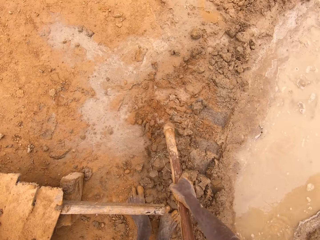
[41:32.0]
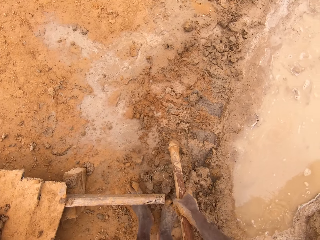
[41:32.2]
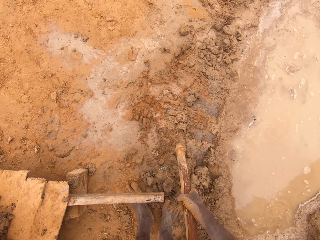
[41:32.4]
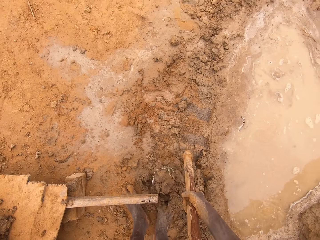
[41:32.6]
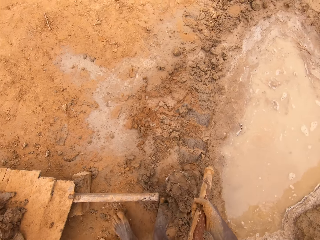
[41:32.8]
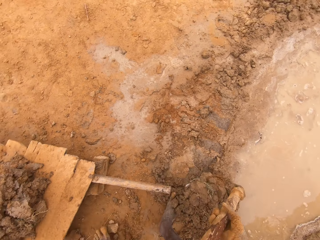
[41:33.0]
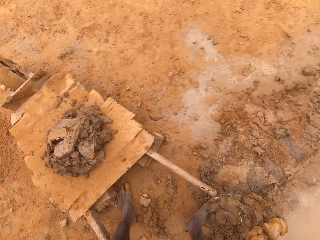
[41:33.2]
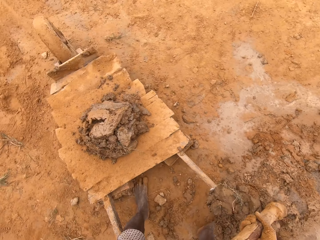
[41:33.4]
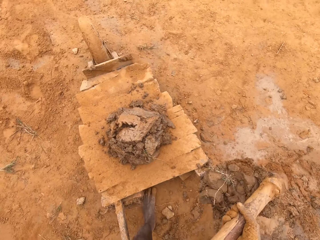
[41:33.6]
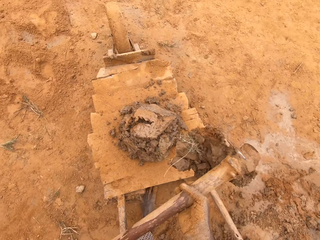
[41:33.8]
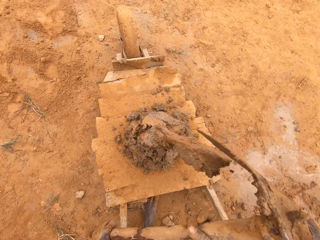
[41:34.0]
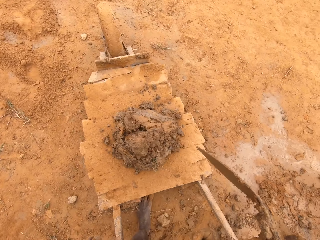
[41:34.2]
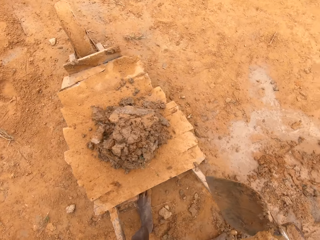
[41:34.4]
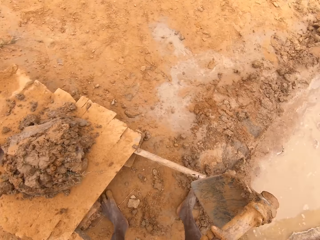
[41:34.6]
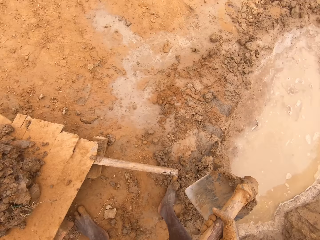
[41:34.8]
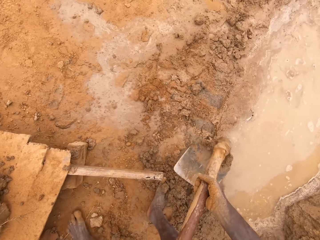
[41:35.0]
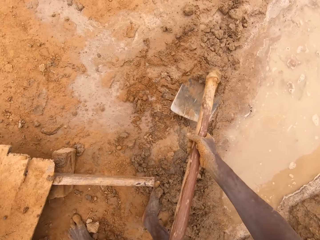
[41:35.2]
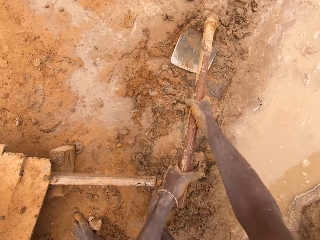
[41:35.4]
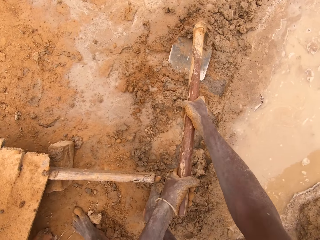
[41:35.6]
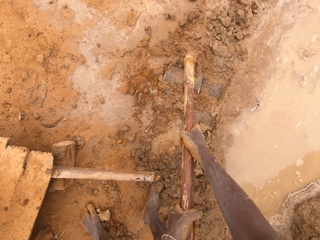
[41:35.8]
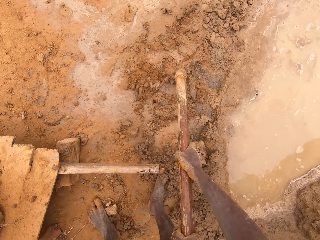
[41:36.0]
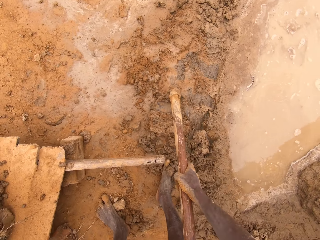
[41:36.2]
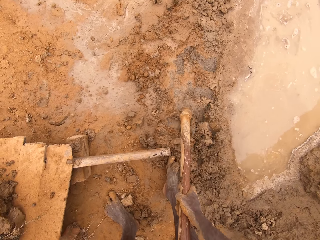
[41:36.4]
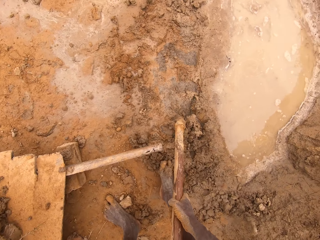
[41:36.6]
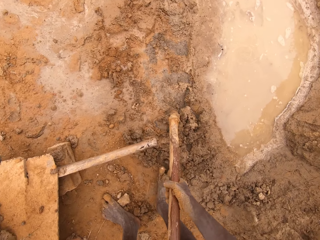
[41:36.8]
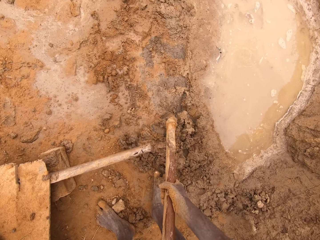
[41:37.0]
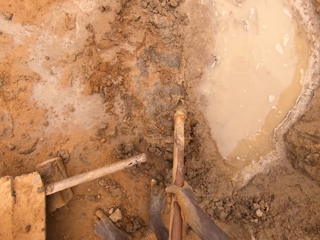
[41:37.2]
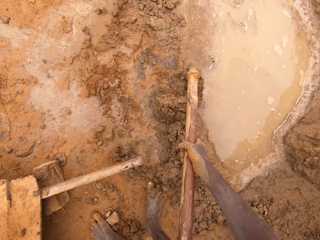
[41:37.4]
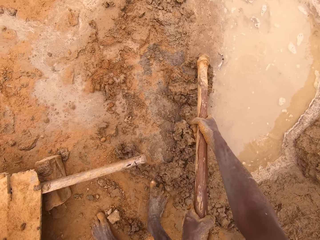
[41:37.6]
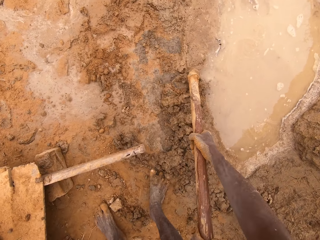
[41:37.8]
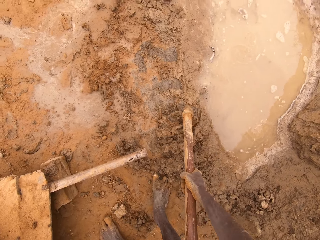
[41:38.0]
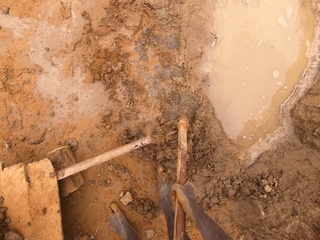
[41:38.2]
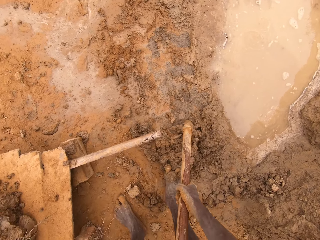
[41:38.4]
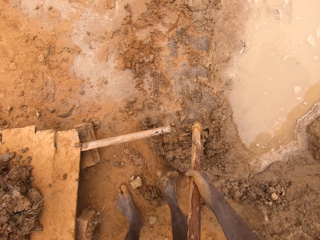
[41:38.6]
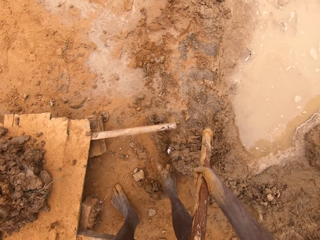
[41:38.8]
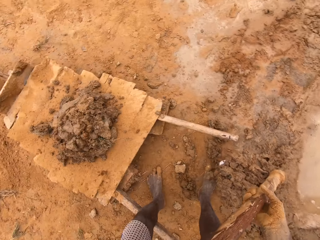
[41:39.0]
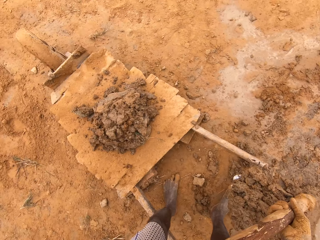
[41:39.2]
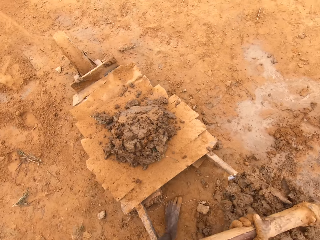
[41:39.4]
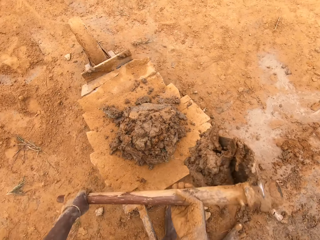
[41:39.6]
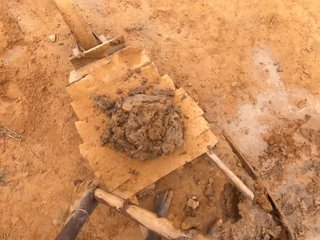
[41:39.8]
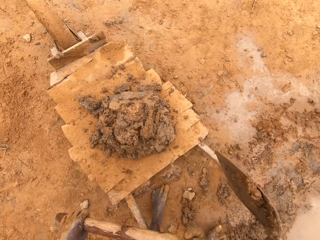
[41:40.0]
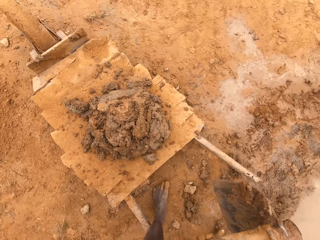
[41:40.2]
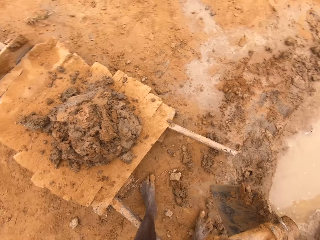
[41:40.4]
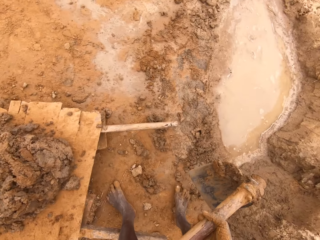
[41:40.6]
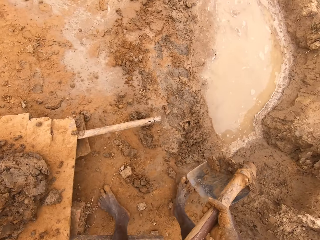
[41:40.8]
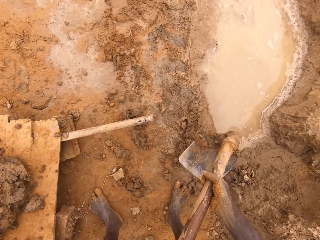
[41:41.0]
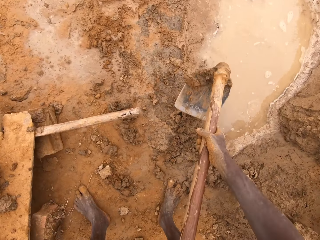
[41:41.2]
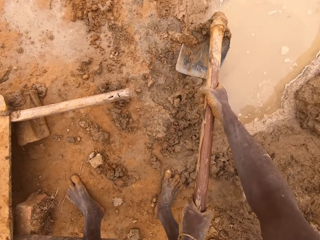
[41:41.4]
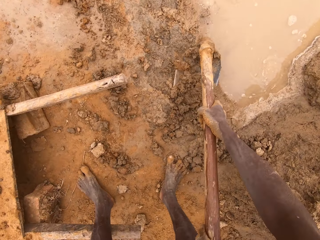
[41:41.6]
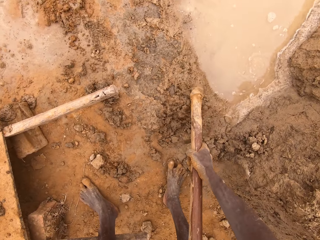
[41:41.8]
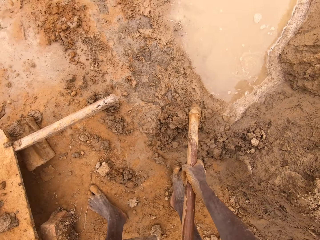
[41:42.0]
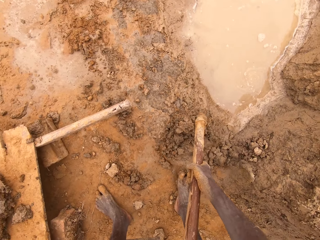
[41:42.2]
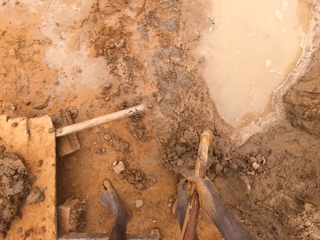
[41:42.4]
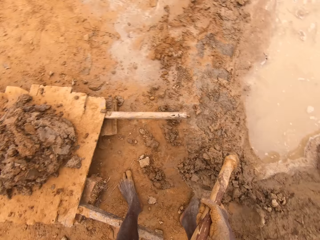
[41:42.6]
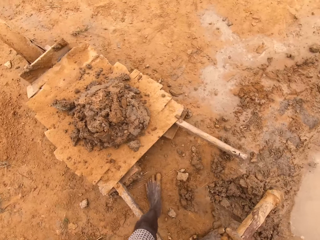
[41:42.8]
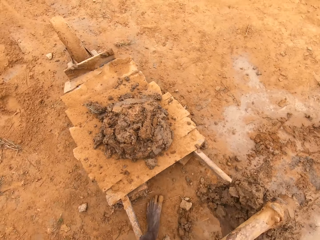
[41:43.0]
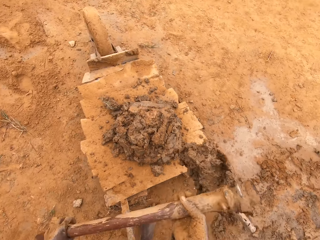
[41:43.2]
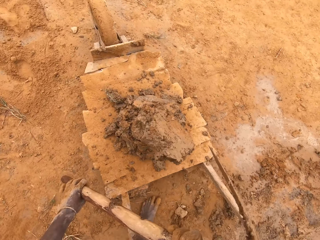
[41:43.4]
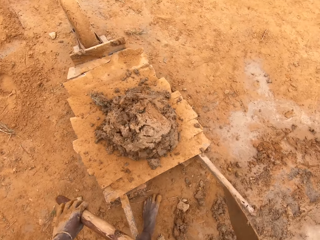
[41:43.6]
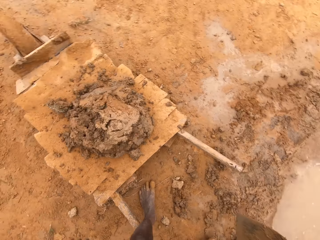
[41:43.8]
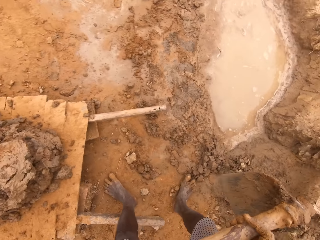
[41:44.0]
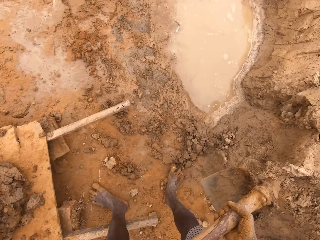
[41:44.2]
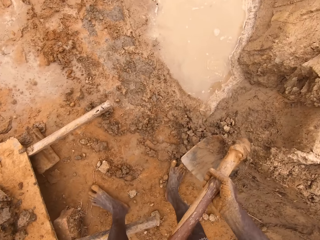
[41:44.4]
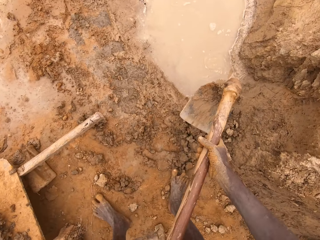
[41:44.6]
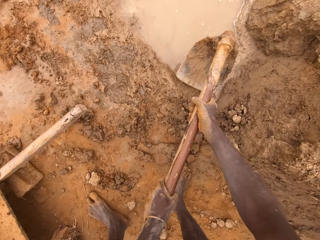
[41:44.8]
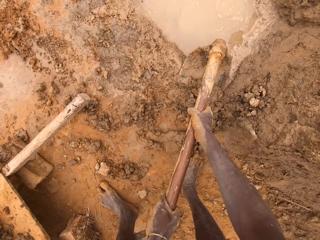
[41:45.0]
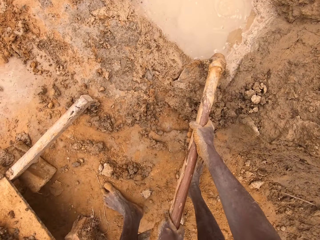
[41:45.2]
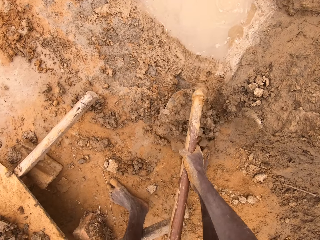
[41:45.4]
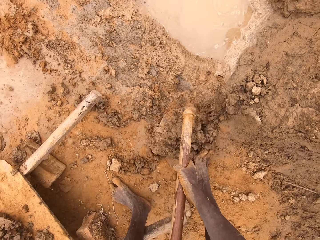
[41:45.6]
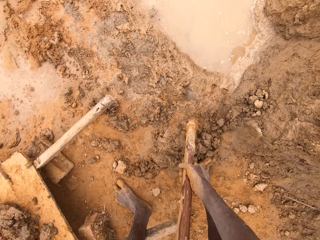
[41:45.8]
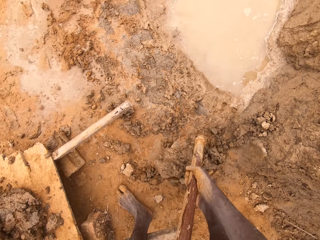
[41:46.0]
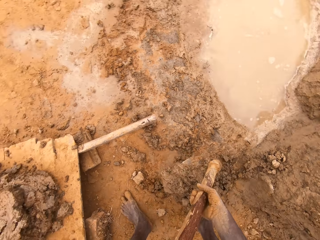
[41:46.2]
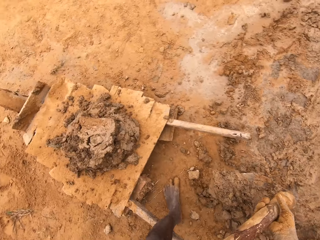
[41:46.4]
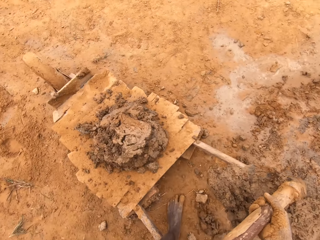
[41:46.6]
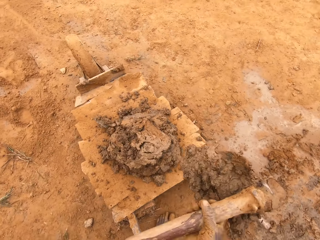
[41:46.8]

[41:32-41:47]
The camera wearer scoops the clay with the hoe. They put the clay on the cart. They scoop the clay with the hoe. They put the clay on the cart. They scoop the clay with the hoe. They put the clay on the cart. They scoop the clay with the hoe.

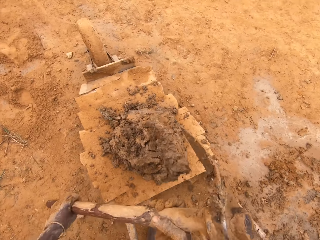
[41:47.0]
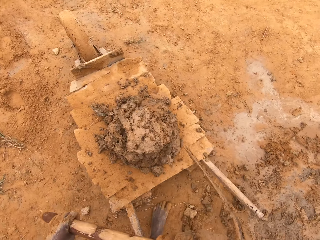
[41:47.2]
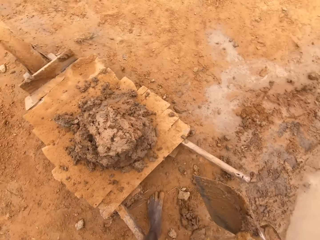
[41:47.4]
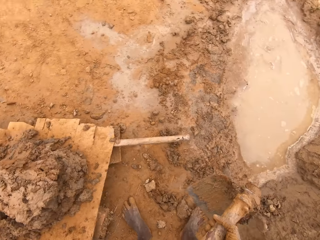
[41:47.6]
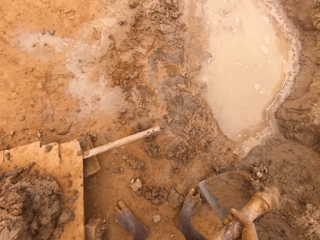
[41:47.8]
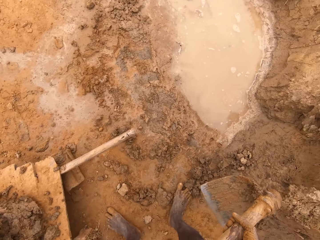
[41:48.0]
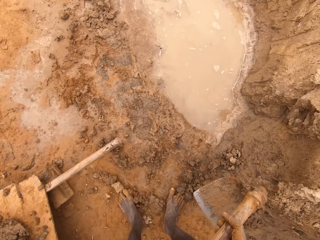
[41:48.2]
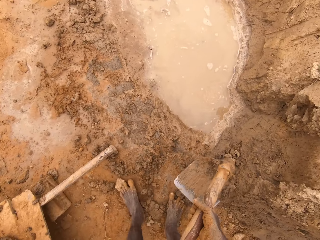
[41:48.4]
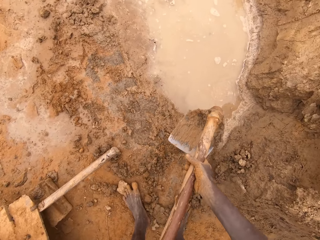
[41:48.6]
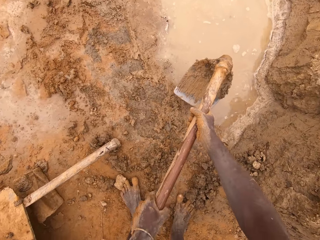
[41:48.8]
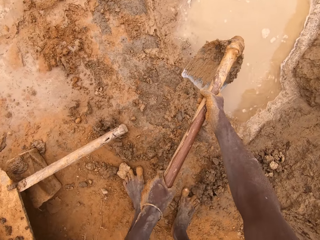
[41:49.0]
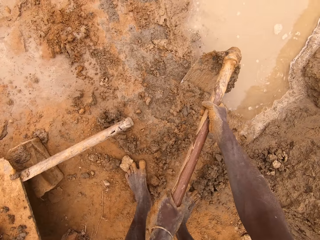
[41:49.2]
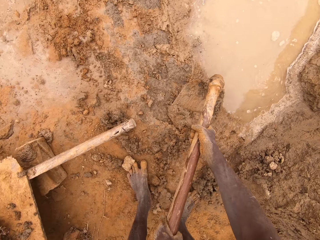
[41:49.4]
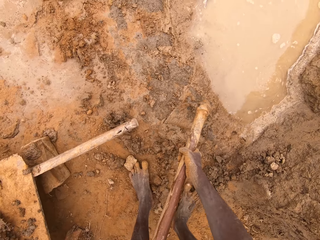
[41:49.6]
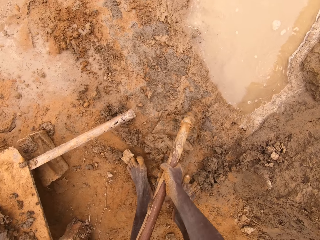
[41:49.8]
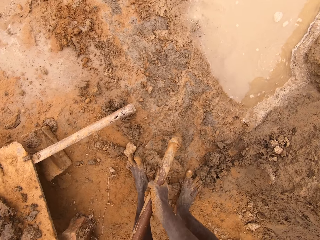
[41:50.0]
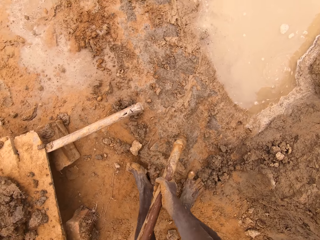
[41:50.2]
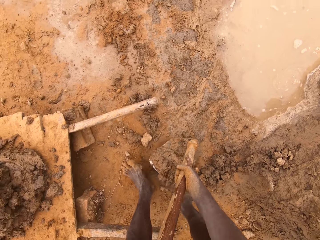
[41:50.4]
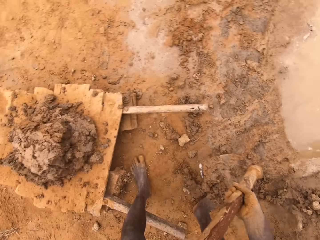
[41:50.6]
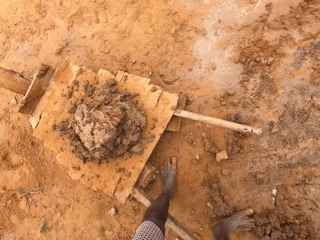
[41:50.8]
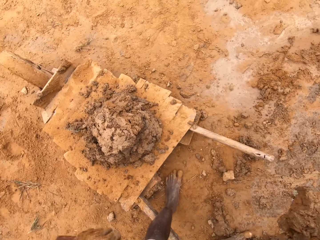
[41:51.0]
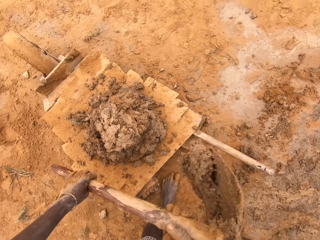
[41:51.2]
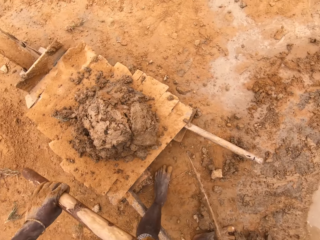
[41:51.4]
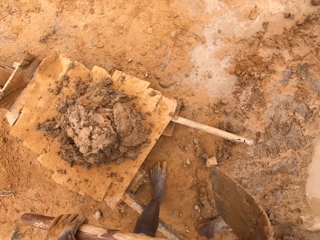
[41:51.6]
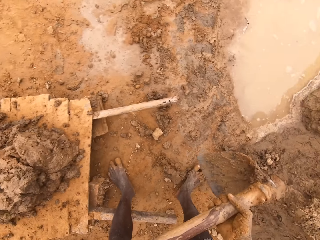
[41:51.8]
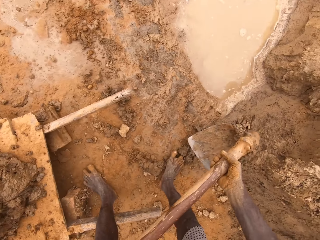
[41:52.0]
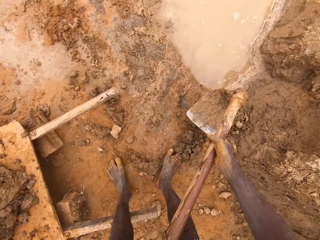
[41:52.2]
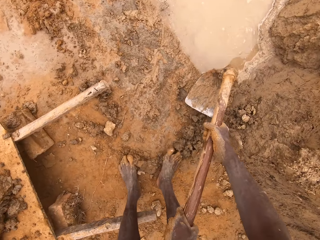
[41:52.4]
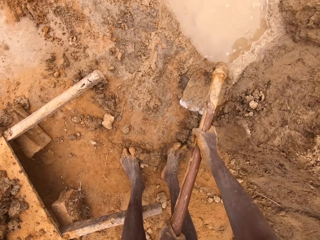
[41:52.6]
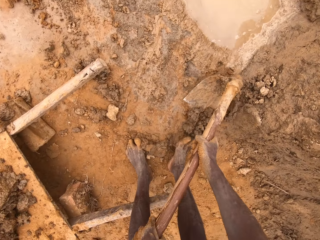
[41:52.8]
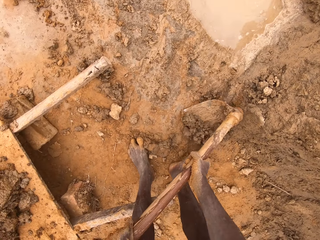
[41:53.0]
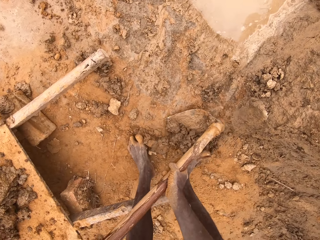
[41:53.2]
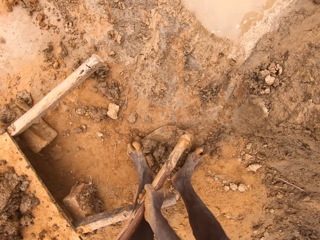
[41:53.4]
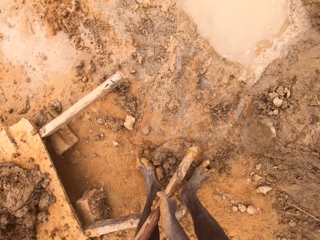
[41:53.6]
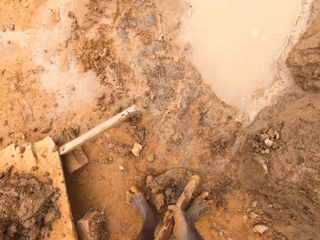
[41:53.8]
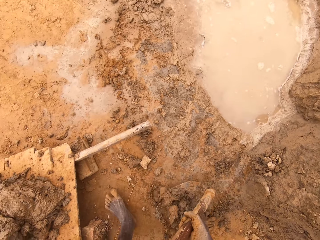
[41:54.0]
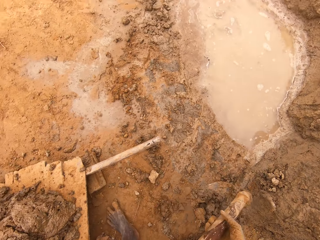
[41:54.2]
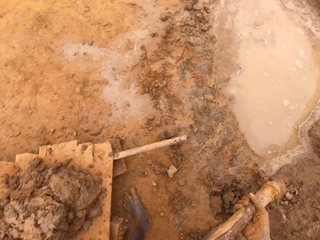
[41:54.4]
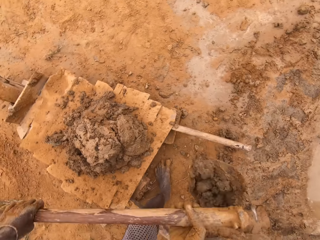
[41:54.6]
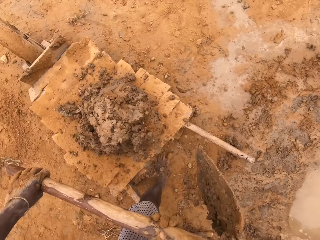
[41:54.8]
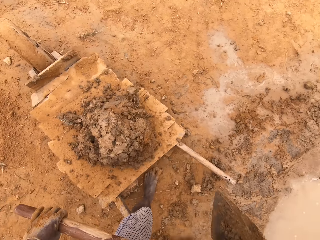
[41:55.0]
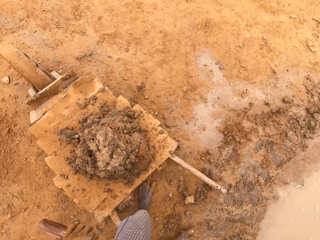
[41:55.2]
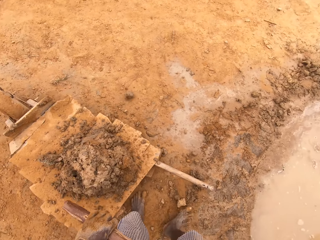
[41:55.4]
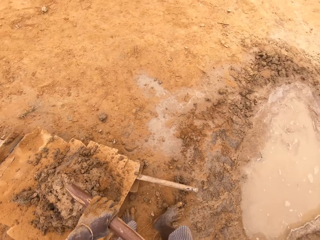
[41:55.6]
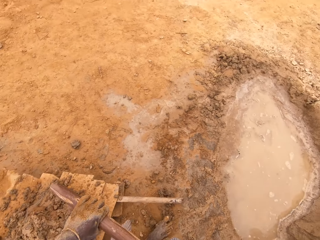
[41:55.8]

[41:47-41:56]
The camera wearer puts clay on the cart. They scoop the clay with the hoe. They put the clay on the cart. They scoop the clay with the hoe. They put the clay on the cart.
